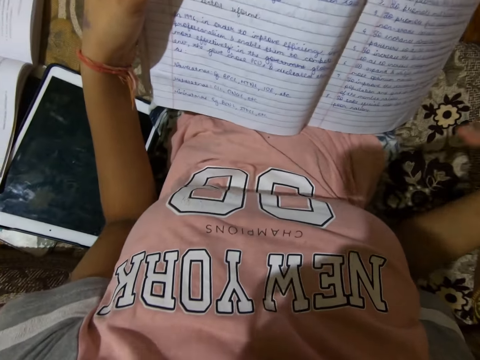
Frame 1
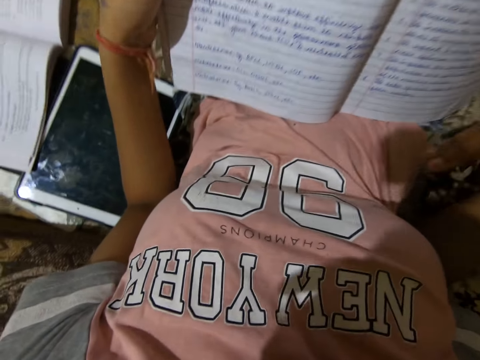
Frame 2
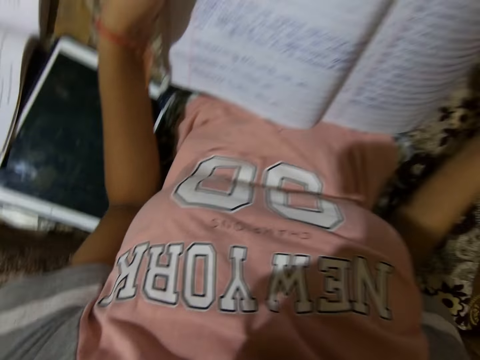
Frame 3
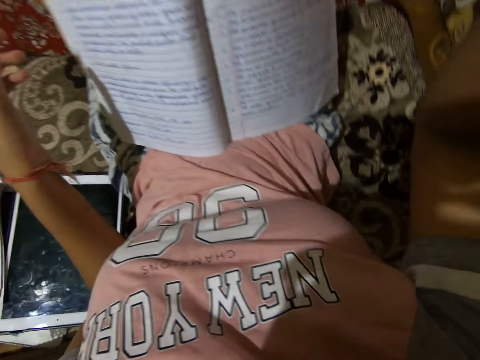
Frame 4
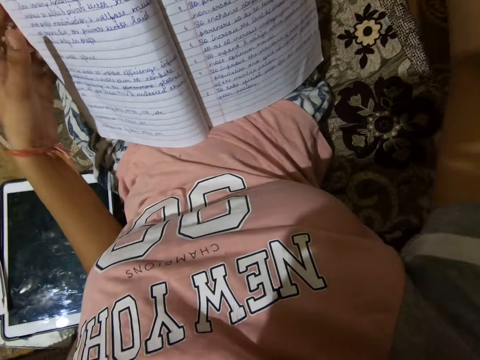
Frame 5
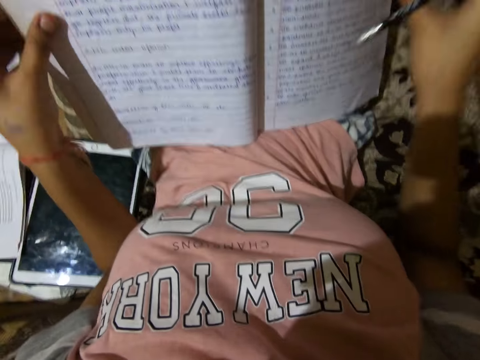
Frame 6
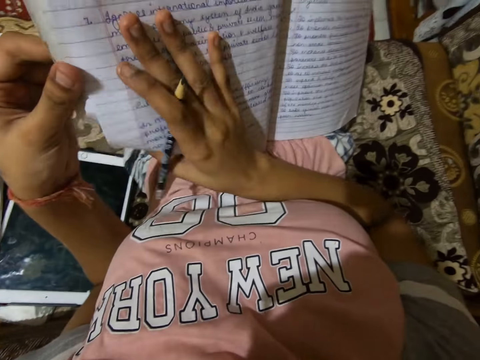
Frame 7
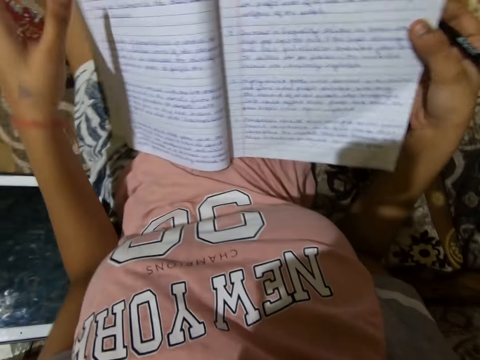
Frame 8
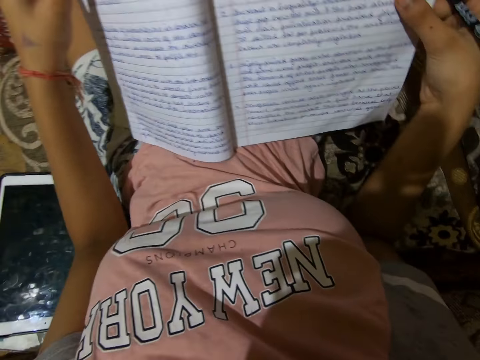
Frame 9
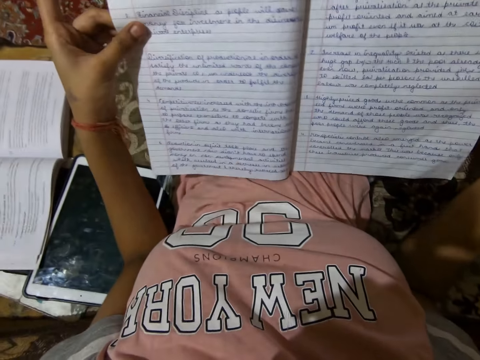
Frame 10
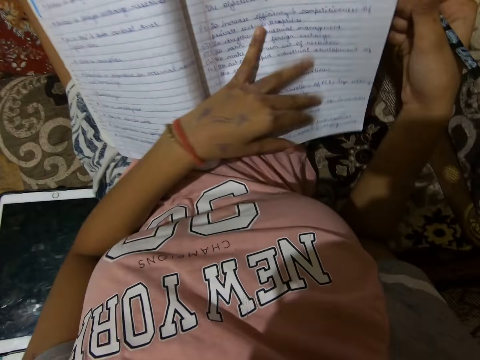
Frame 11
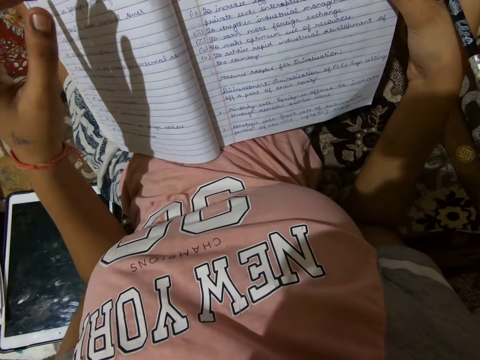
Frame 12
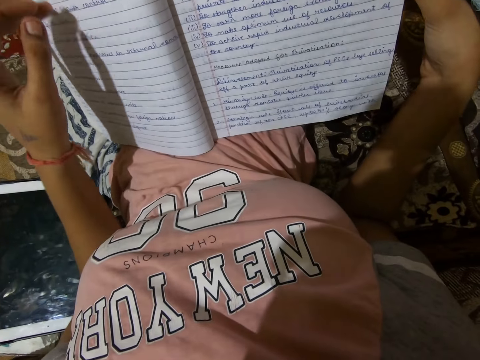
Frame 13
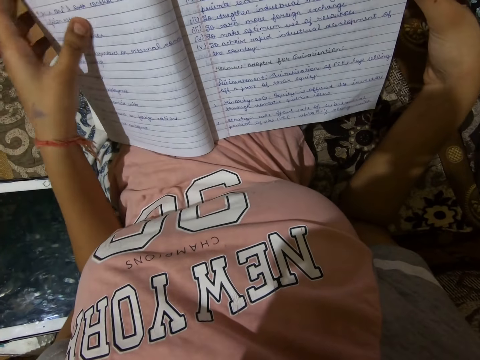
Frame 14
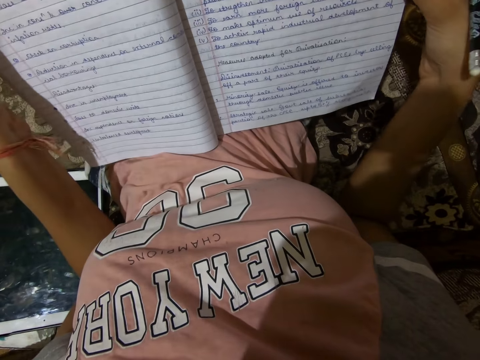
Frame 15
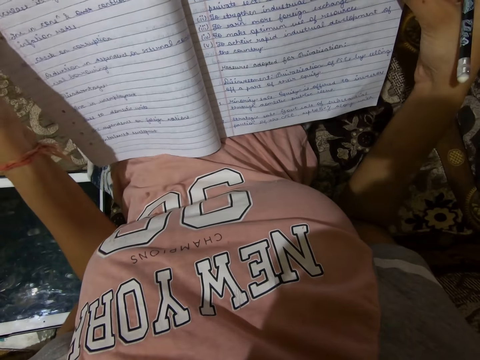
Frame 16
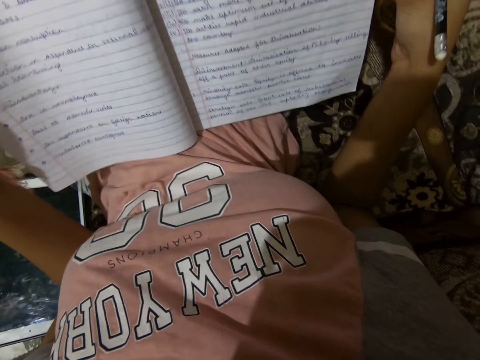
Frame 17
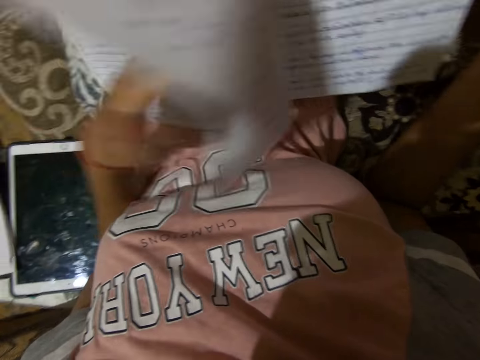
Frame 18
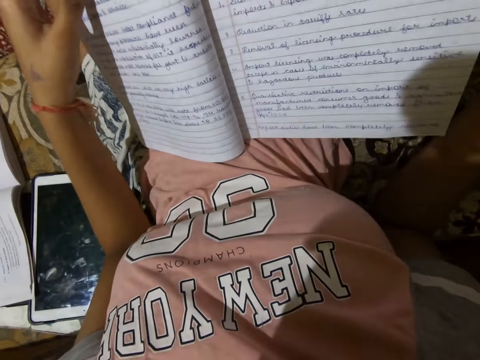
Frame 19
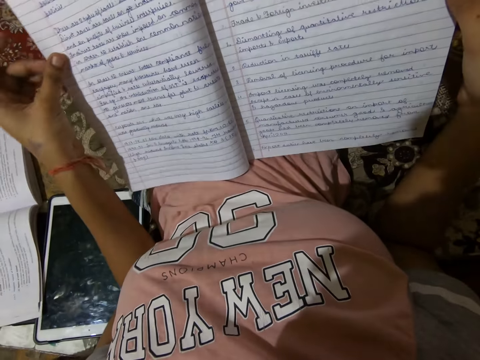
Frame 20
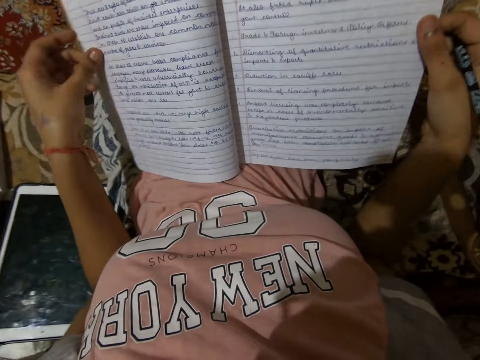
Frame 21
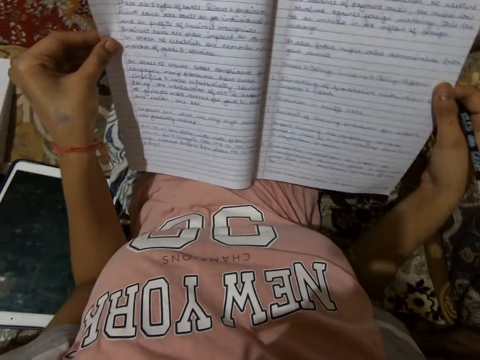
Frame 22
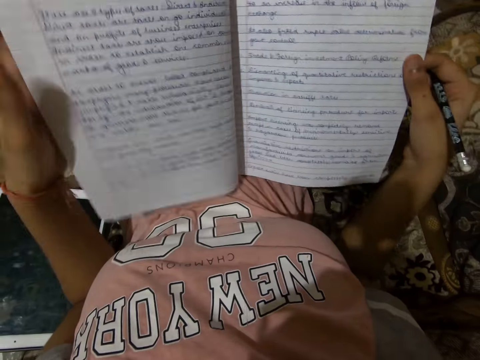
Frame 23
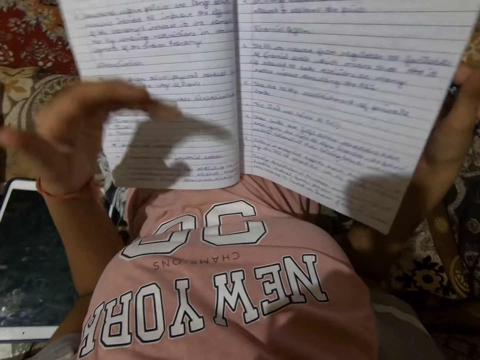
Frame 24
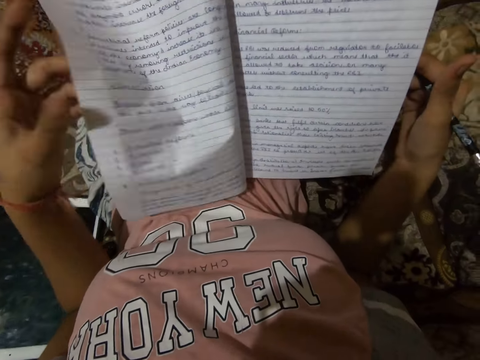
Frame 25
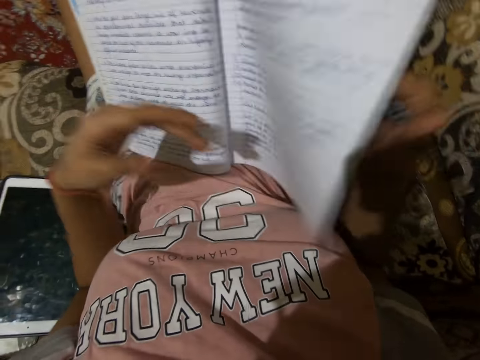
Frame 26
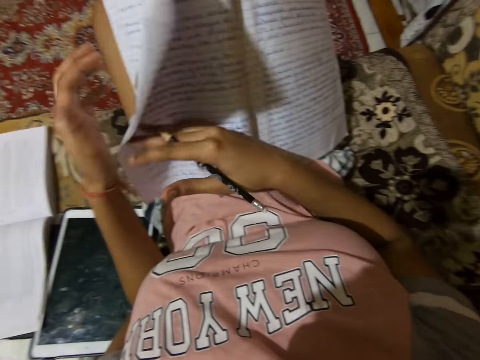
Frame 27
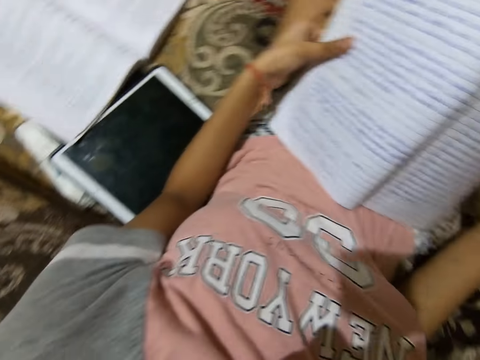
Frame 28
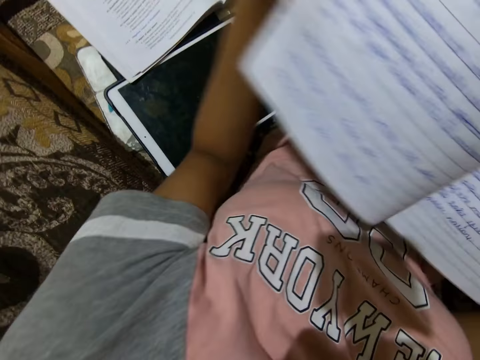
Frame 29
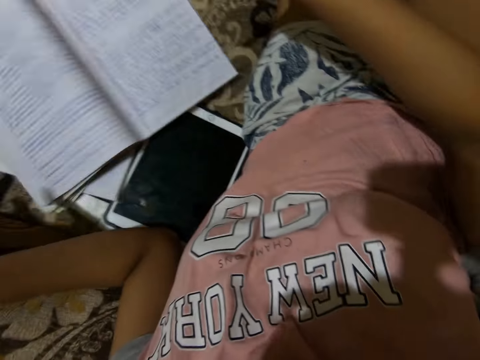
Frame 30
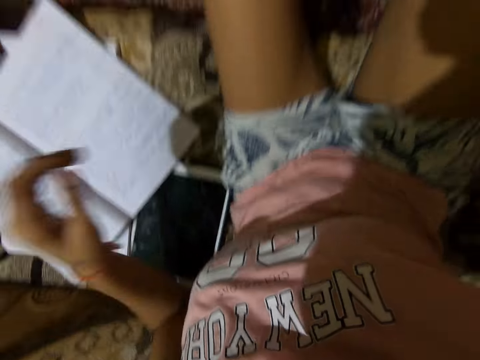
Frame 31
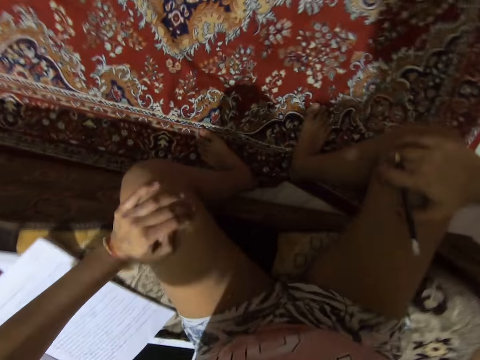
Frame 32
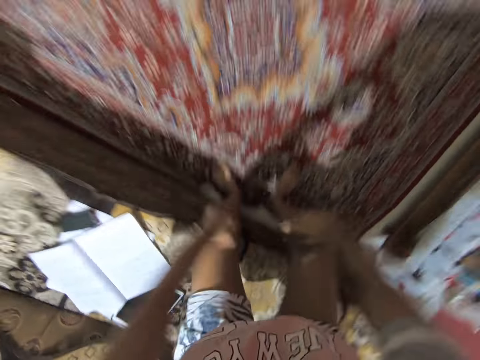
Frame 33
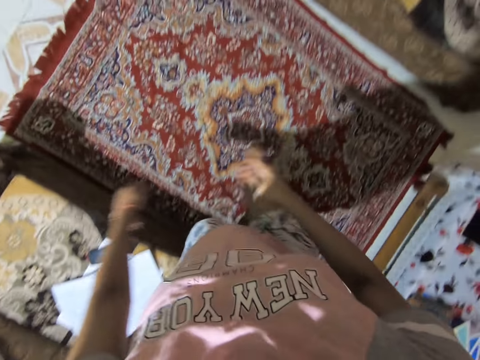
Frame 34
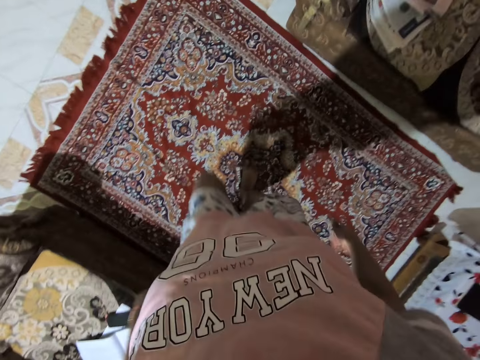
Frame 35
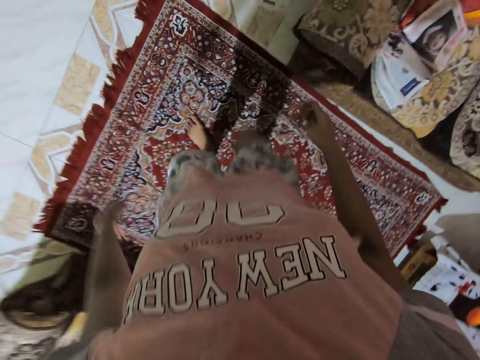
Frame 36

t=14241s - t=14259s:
The camera wearer flips a page of the notebook with the right hand. She flips a page with the left hand. She turns to another page. She flips through pages with the right hand. She picks up the notebook from her lap and drops the notebook on the couch. She stops reading out loud. She holds her legs. She stands upright and is walking.

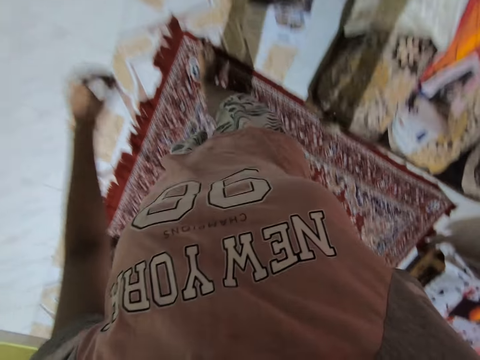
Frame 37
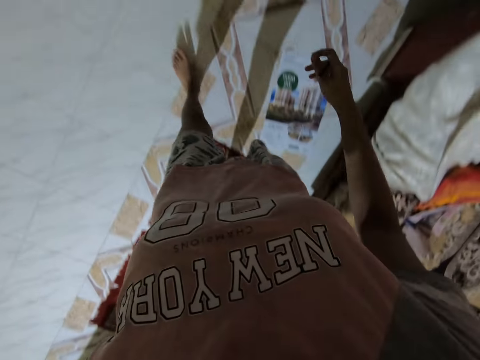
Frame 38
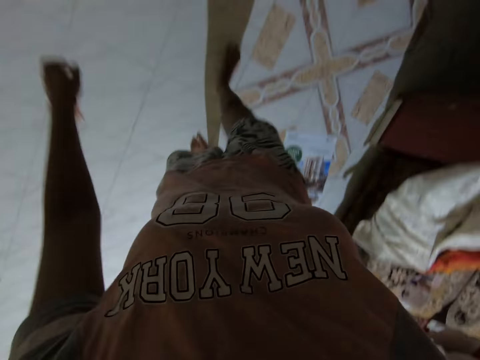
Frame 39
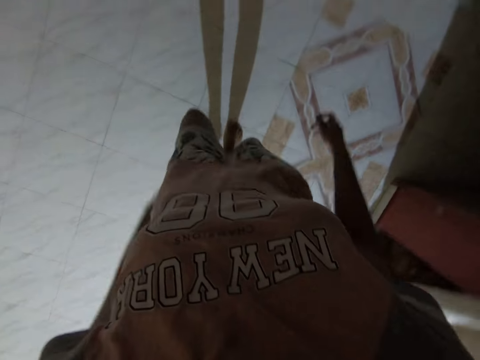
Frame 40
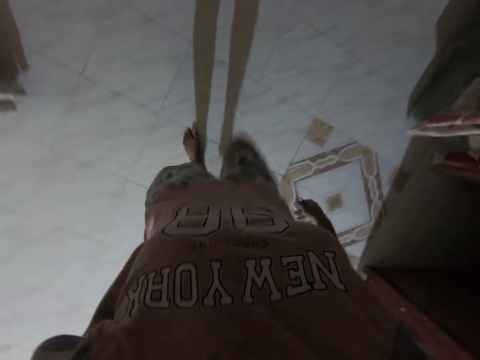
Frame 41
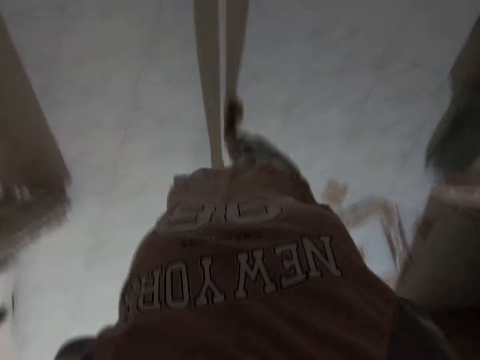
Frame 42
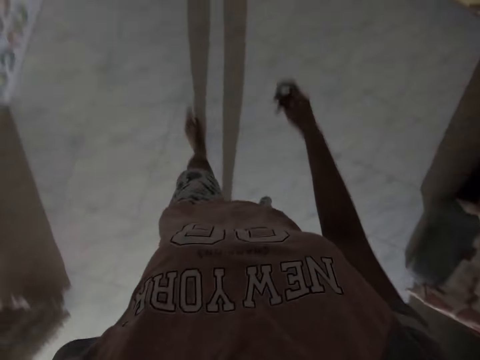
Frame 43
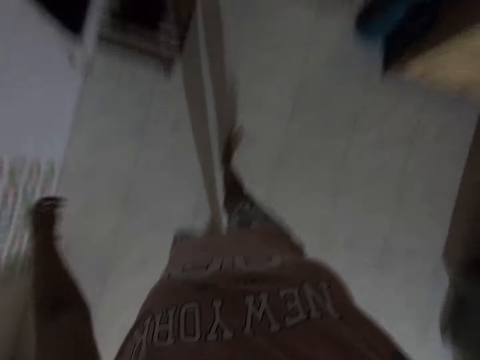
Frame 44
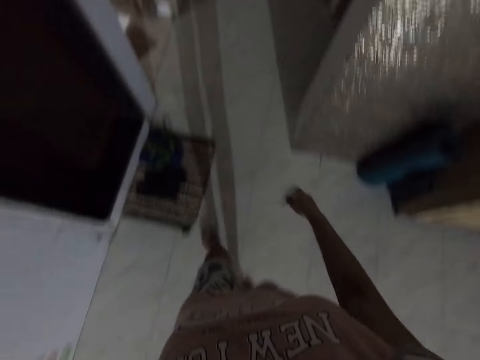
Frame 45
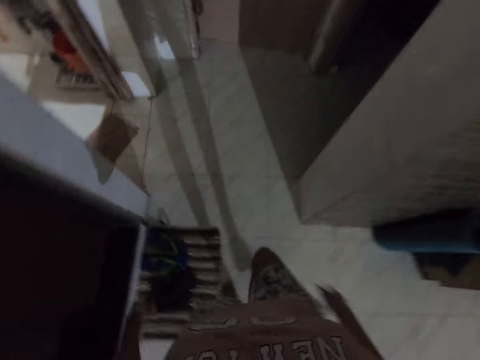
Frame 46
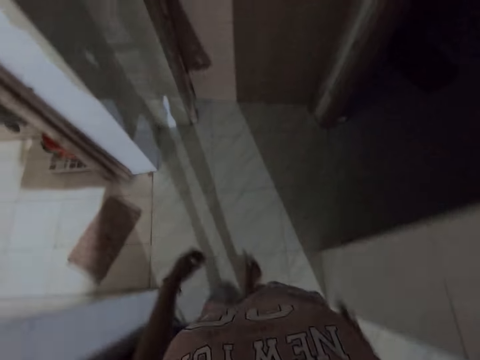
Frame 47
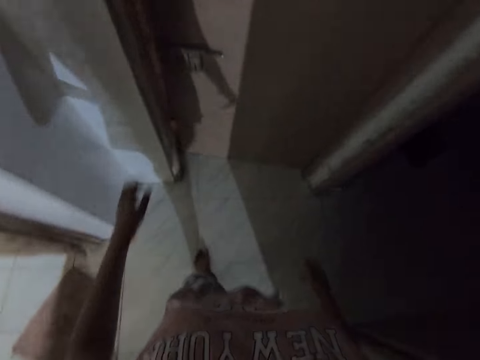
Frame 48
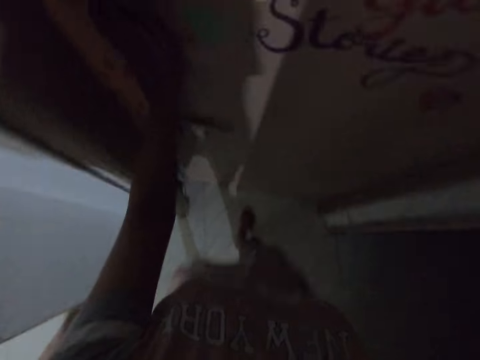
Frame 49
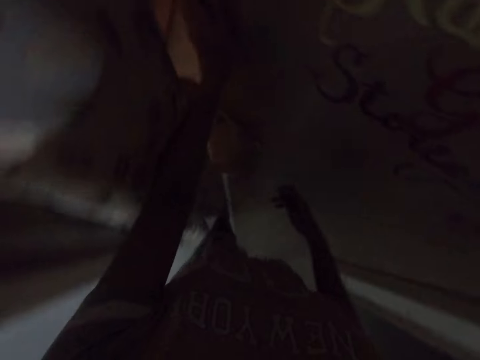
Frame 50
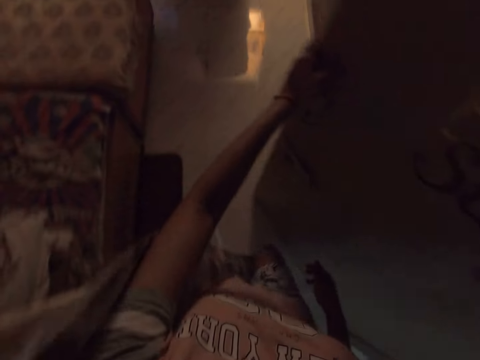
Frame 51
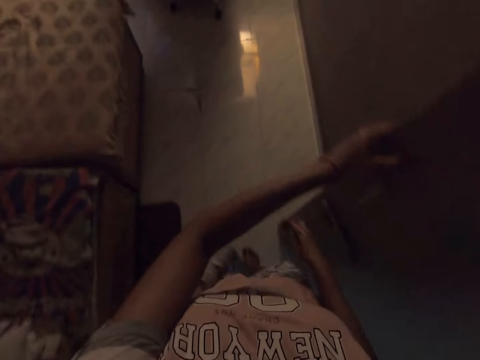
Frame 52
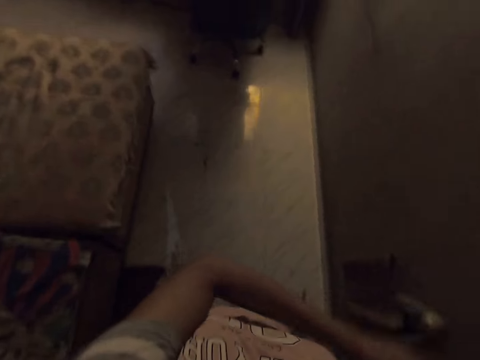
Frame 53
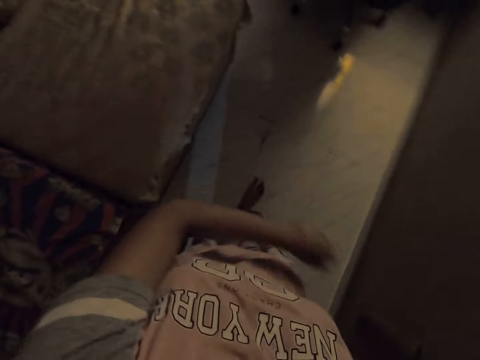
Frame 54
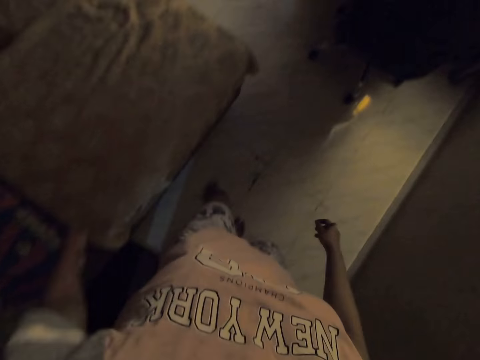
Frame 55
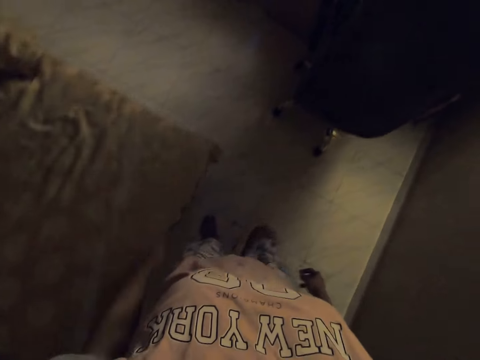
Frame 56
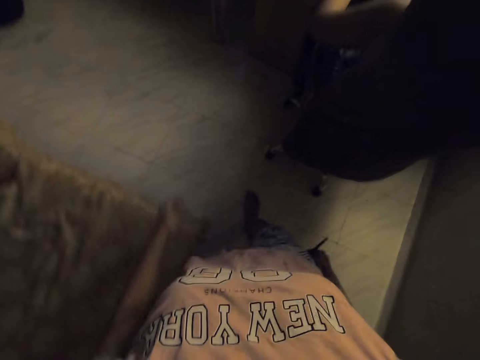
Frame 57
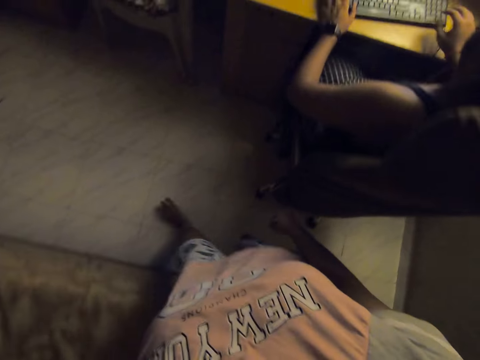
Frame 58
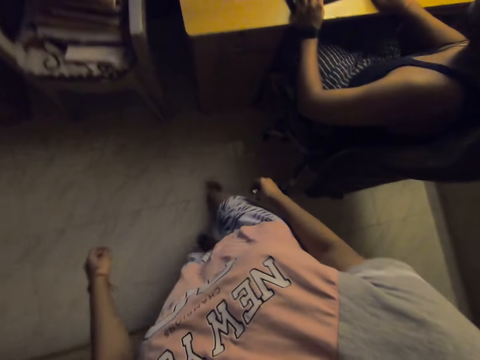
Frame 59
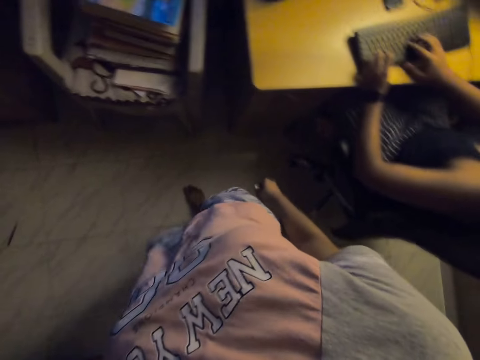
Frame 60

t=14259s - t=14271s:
The camera wearer walks on the carpet. They open a door. They walk into another room.
